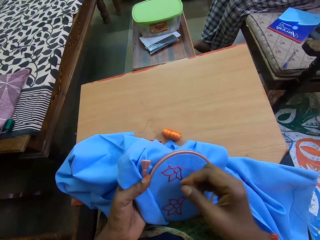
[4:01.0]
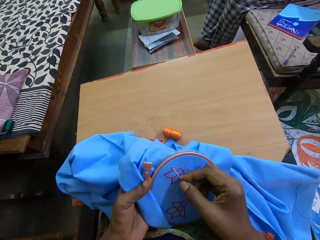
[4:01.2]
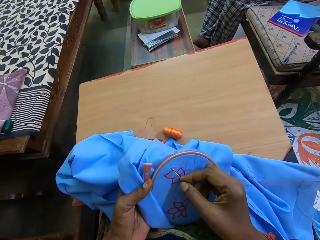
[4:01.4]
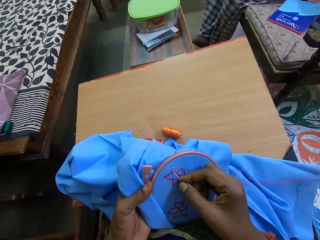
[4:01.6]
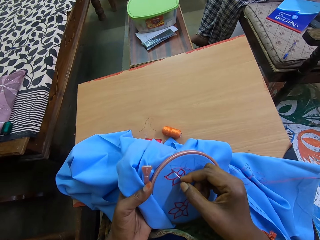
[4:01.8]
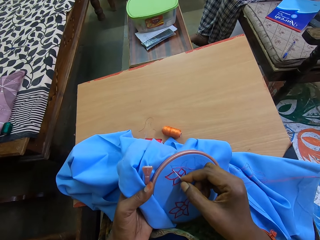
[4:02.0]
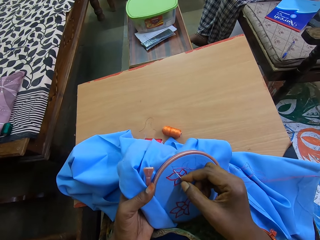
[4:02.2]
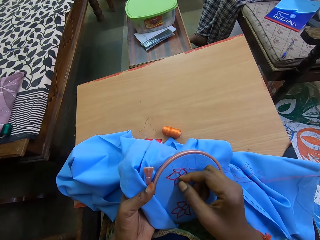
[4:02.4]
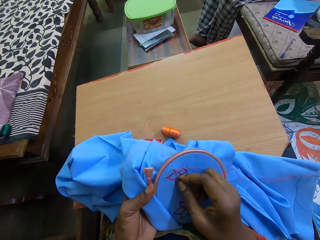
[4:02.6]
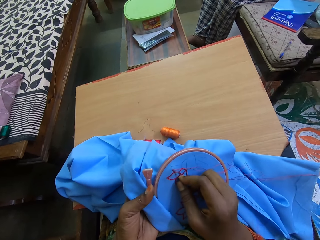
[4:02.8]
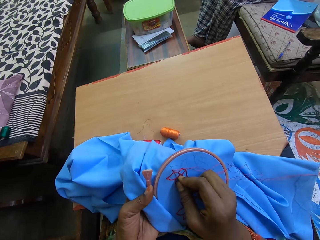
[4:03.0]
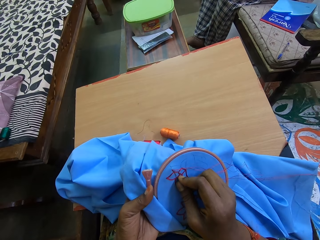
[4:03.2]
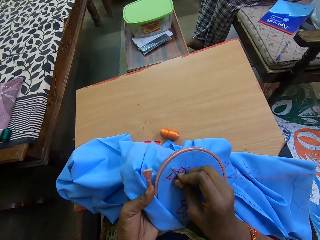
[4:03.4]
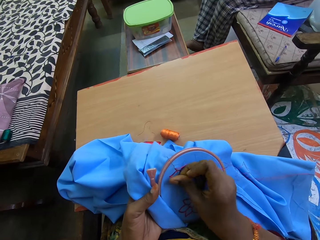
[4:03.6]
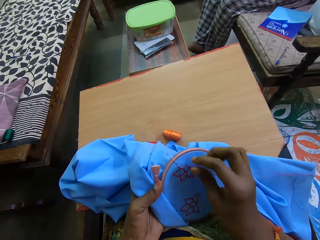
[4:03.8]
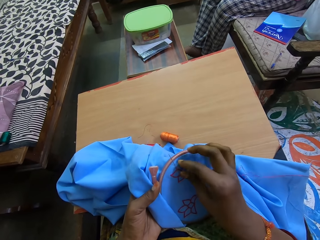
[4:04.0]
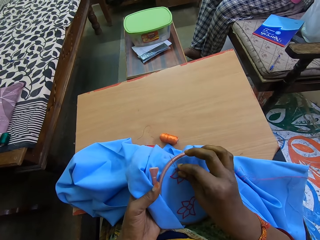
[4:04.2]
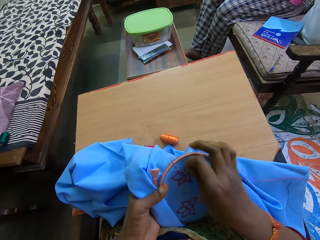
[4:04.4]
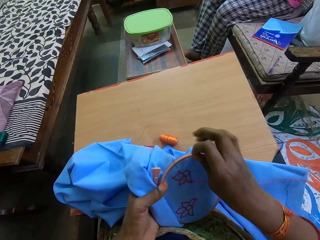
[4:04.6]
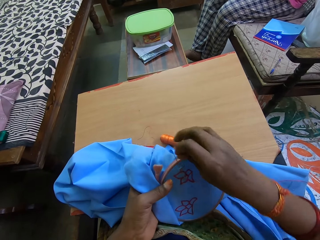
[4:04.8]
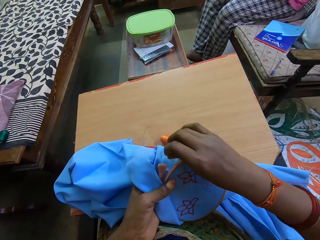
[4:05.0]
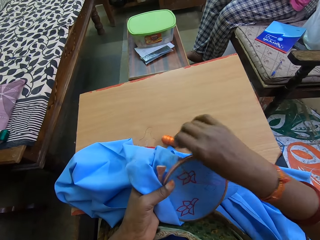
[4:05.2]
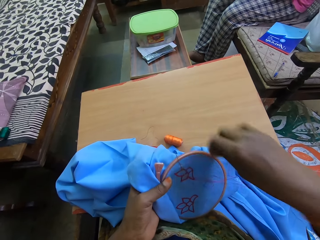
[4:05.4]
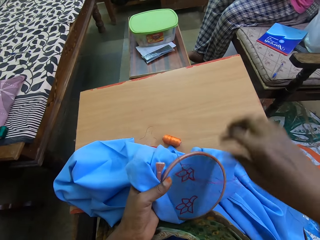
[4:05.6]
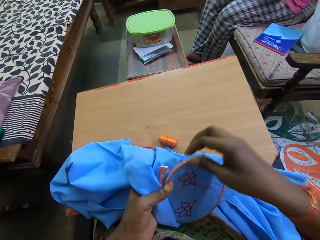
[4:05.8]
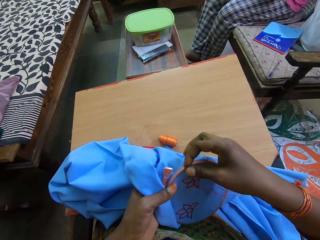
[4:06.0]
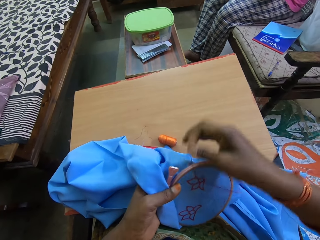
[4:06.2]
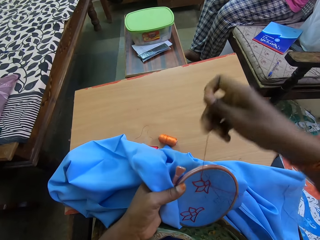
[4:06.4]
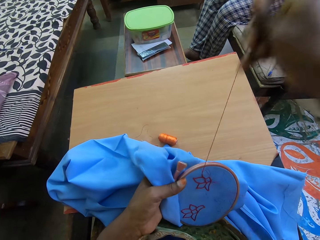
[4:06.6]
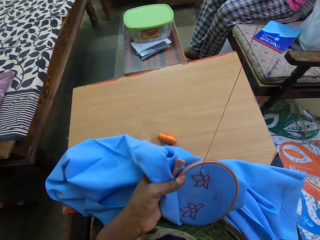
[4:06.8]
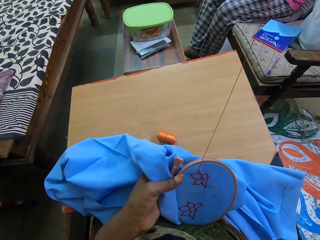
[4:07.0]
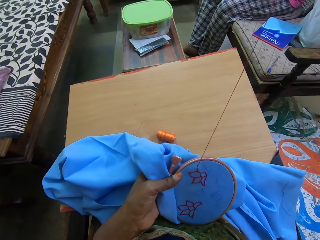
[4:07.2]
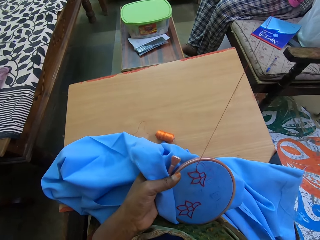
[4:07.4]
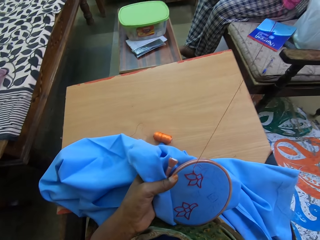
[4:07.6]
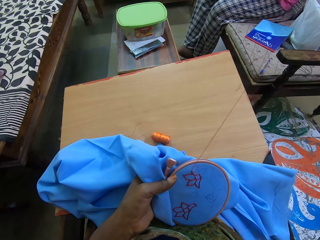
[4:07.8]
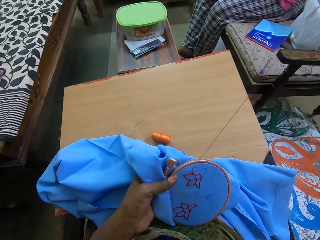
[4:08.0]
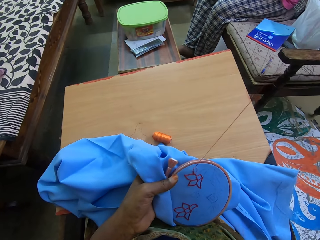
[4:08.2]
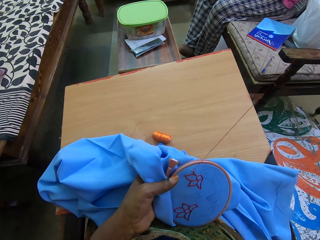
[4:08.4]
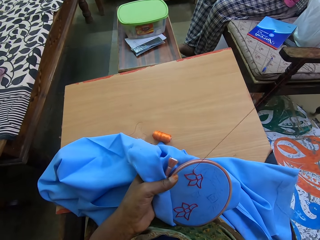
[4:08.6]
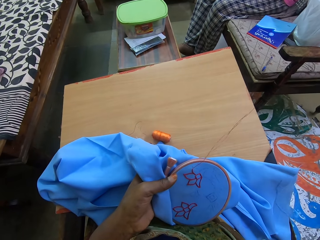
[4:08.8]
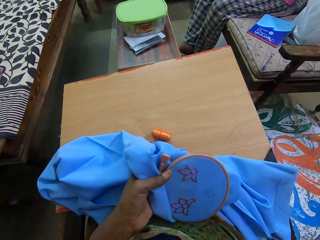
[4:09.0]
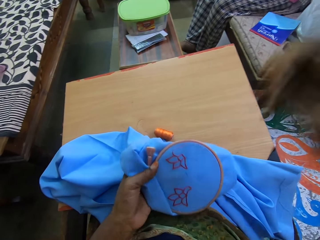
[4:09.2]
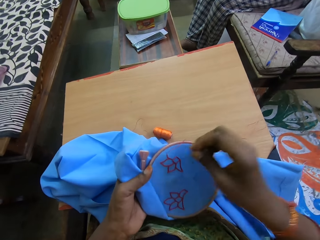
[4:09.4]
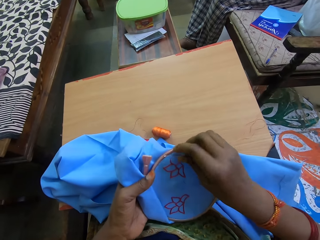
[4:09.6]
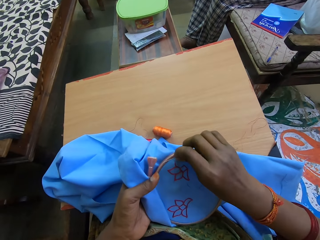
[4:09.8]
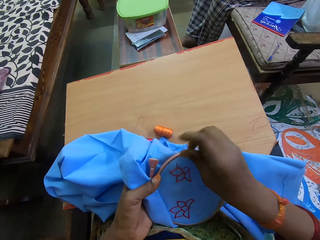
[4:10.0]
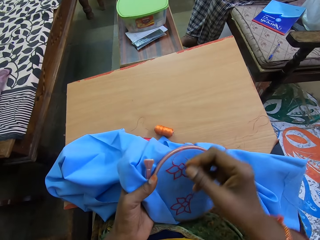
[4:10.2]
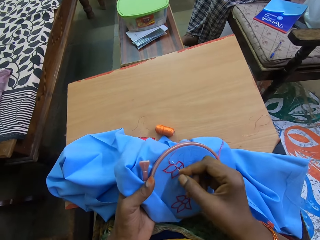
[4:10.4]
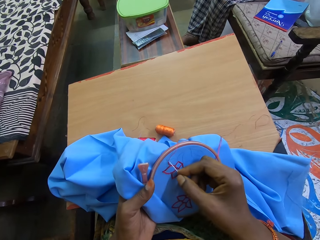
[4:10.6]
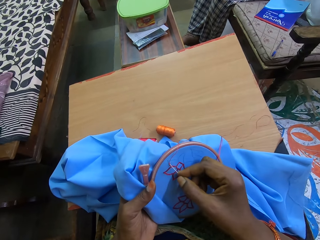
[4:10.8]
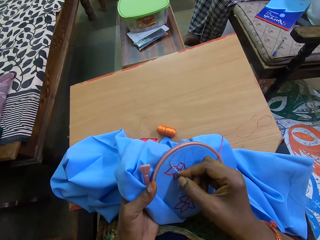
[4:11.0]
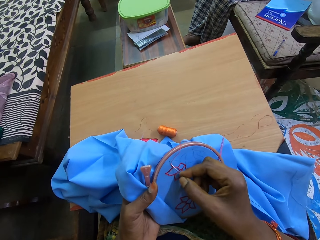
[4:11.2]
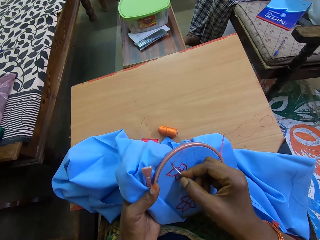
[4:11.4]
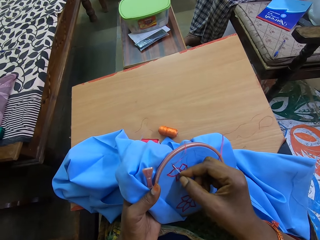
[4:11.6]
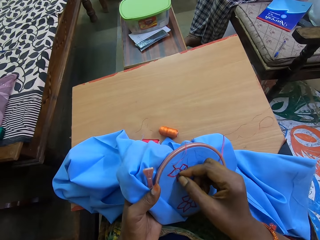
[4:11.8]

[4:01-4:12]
The camera wearer inserts a needle in the cloth. They align a thread on the needle. They pull the needle in the cloth. They insert the needle in the cloth.

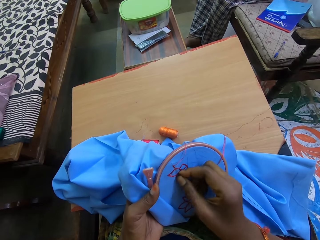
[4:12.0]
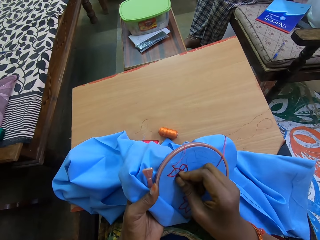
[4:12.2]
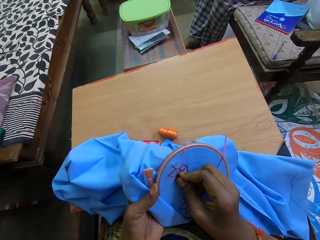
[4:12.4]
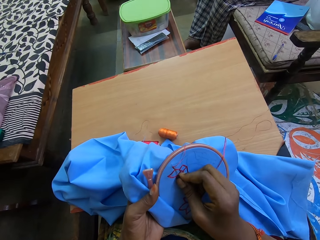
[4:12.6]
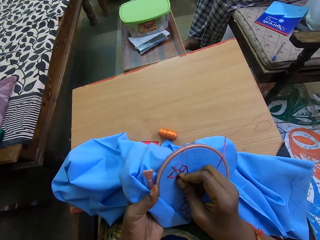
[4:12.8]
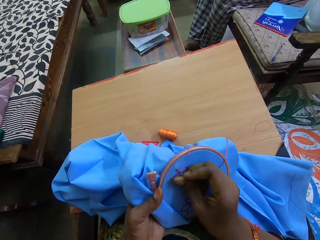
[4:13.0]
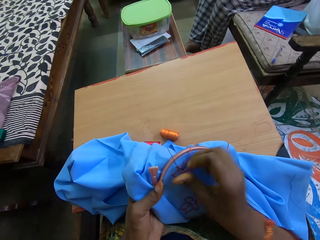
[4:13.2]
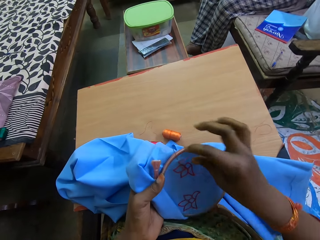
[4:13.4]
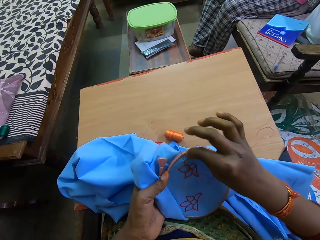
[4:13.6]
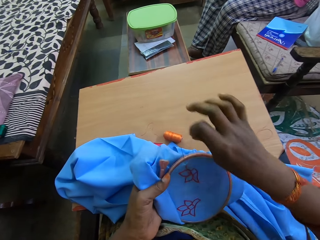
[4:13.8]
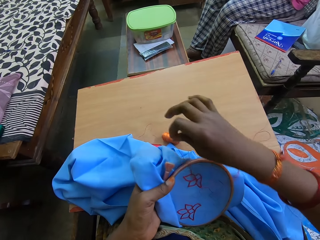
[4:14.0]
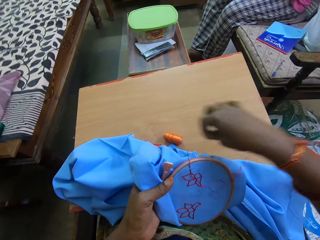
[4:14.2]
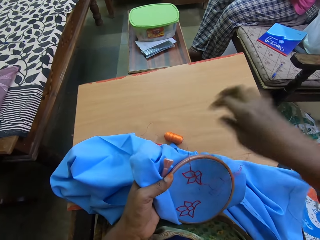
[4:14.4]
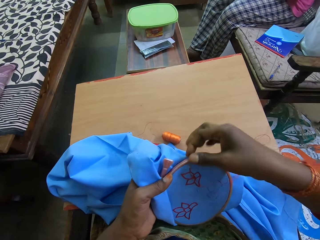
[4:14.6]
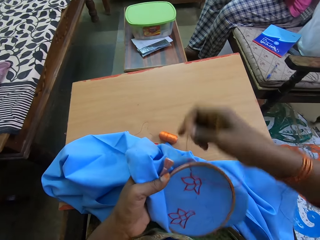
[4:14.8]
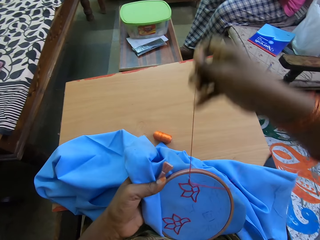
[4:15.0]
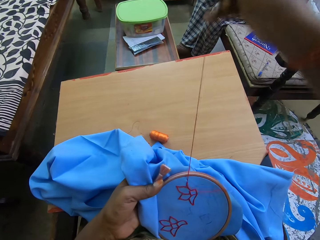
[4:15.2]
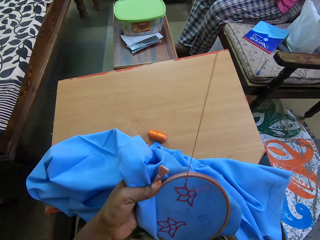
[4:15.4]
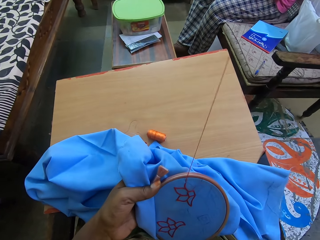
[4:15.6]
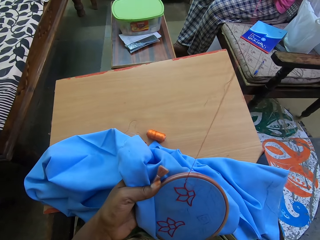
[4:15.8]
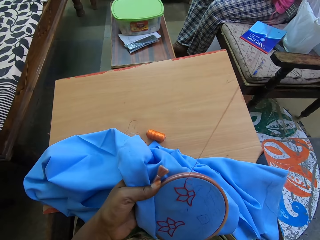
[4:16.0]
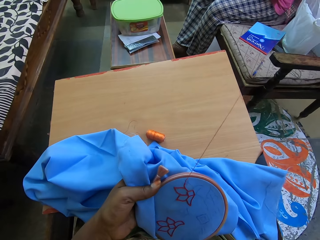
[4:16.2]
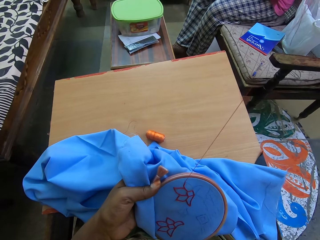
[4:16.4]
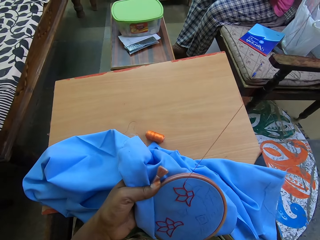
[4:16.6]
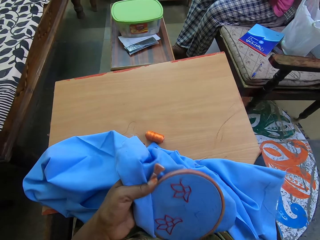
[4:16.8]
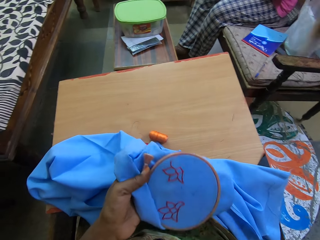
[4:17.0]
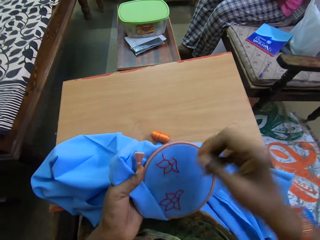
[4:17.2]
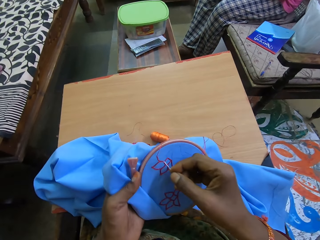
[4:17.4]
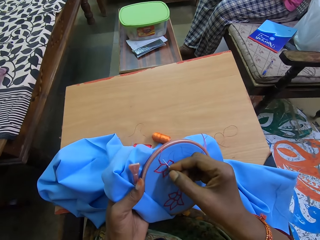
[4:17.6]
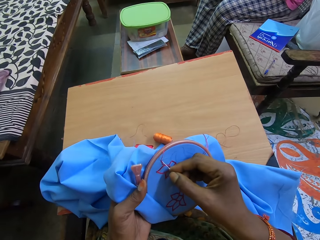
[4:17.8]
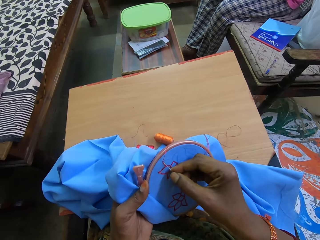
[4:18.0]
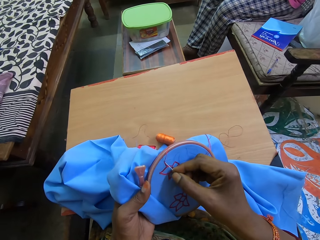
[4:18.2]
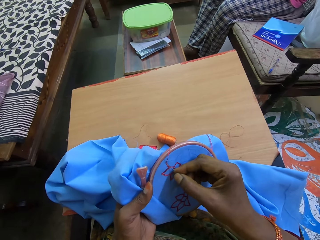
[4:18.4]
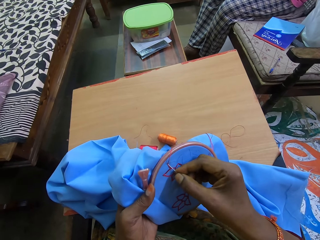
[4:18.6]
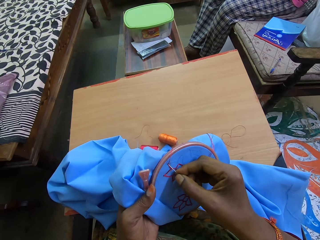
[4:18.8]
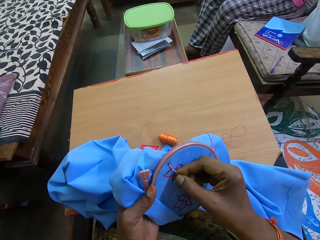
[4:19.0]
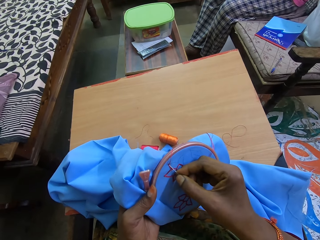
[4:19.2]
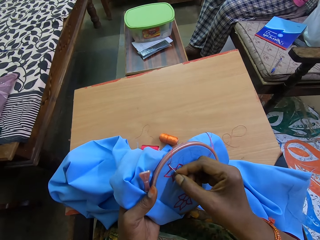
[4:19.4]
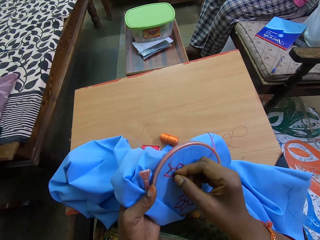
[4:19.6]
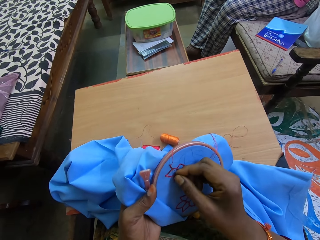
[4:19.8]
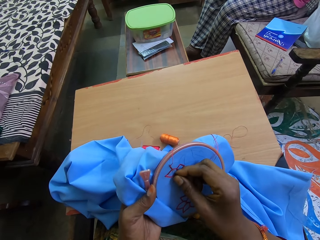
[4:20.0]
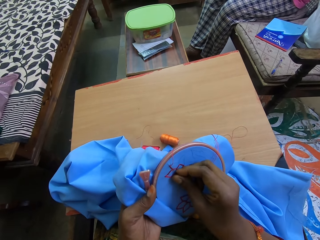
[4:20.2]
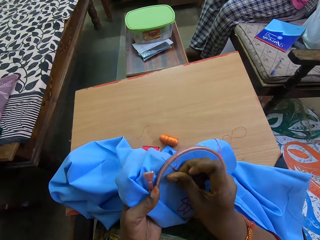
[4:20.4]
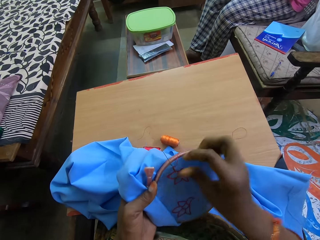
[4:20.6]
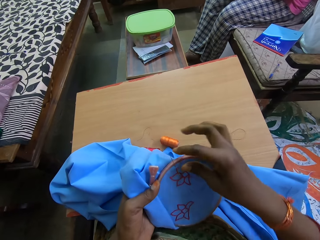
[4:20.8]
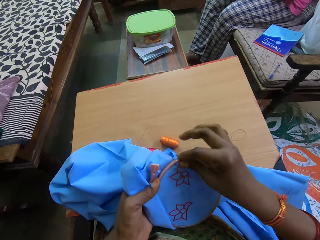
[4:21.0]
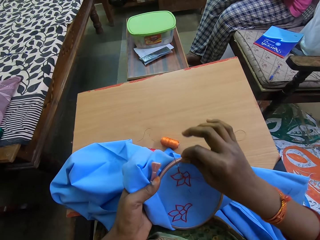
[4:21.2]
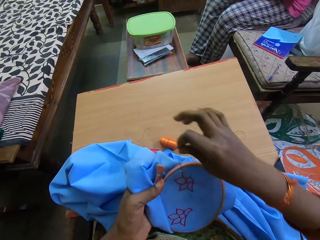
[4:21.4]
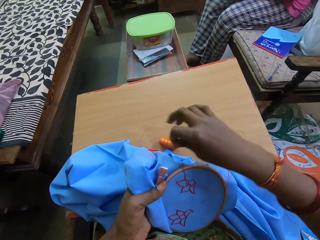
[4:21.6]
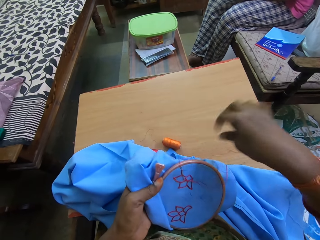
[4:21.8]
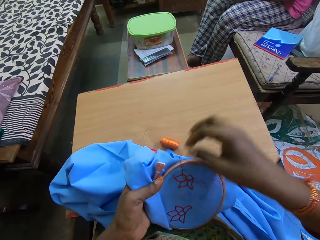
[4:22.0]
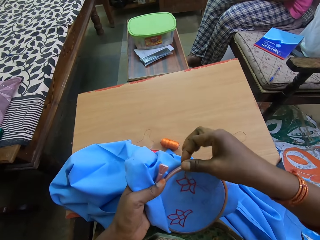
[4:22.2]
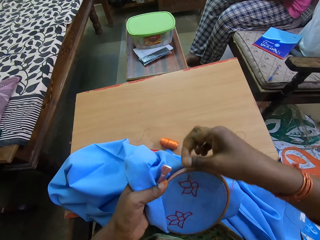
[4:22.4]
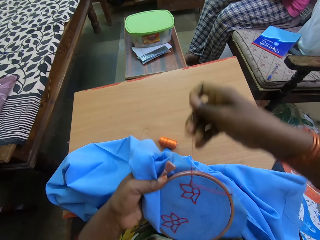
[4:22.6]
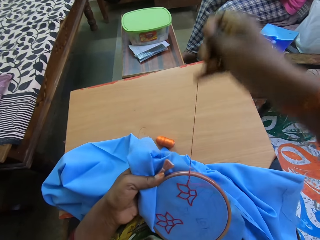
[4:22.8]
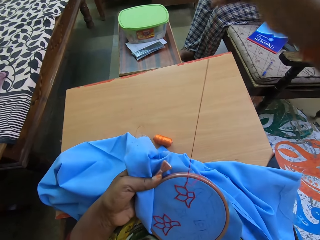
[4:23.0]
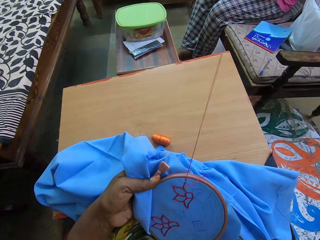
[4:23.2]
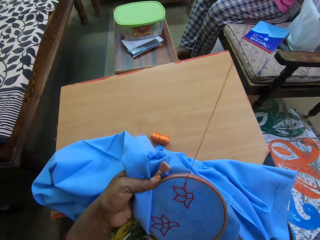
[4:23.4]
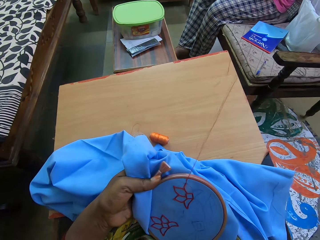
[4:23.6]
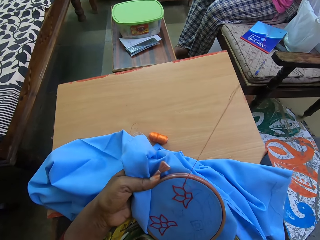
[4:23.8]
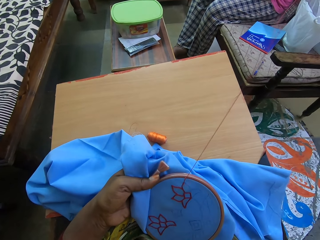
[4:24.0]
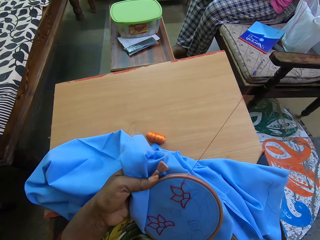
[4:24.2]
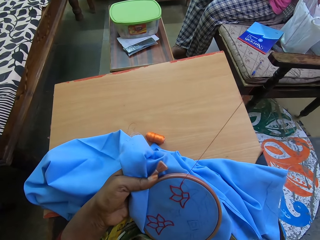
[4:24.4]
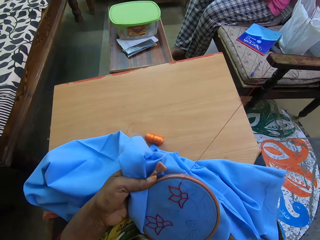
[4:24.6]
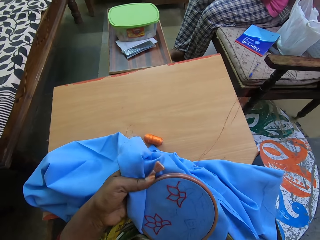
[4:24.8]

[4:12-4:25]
A person converses with the camera wearer. The camera wearer aligns a thread on the needle. They pull the needle in the cloth. They insert the needle in the cloth. They align the thread on the needle. They pull the needle in the cloth.
